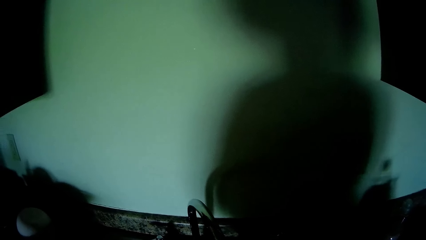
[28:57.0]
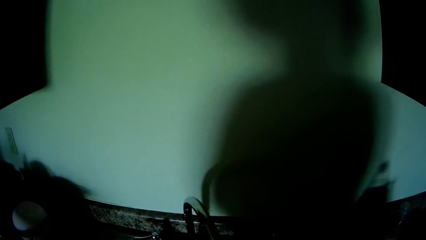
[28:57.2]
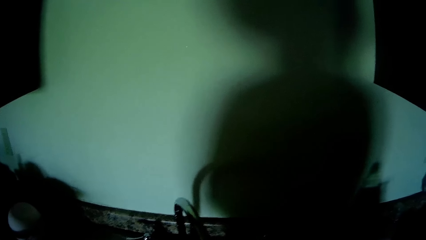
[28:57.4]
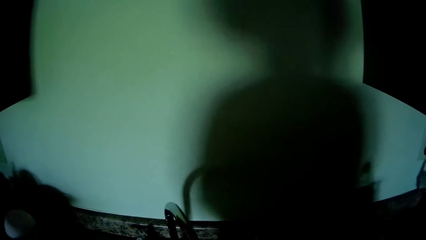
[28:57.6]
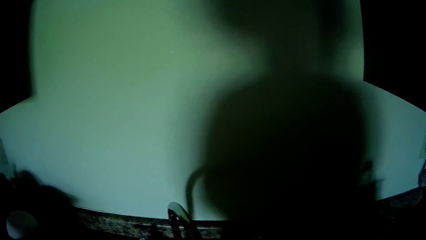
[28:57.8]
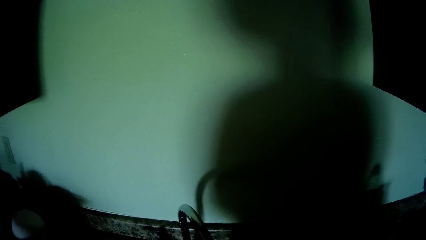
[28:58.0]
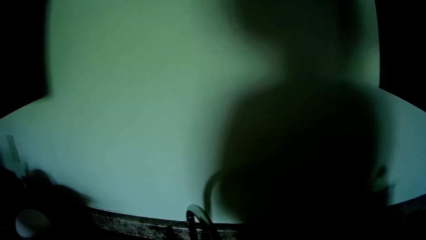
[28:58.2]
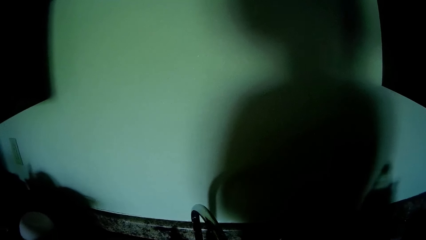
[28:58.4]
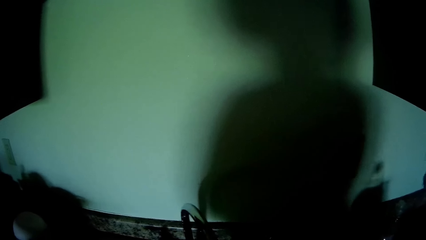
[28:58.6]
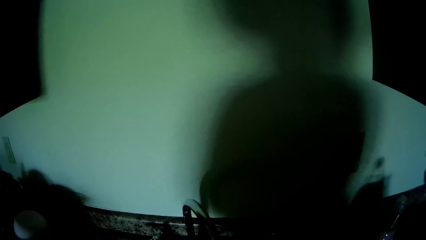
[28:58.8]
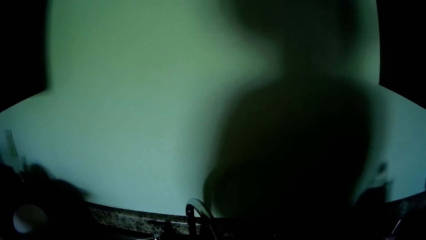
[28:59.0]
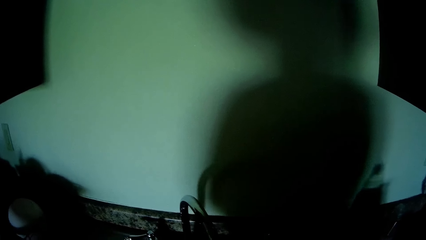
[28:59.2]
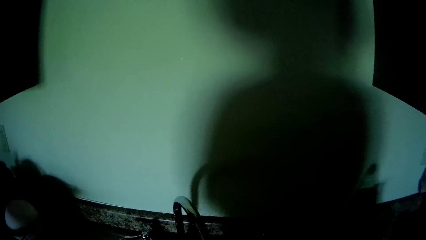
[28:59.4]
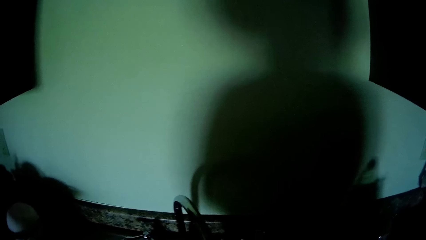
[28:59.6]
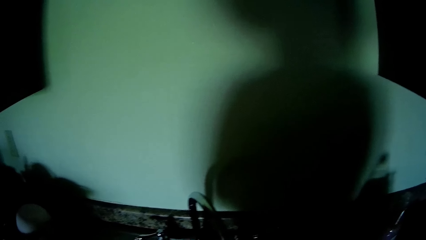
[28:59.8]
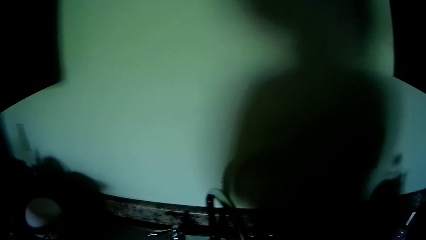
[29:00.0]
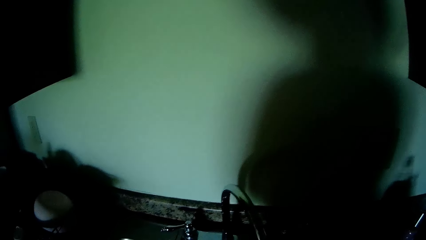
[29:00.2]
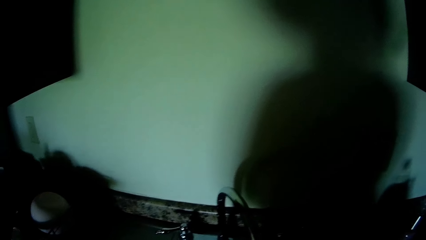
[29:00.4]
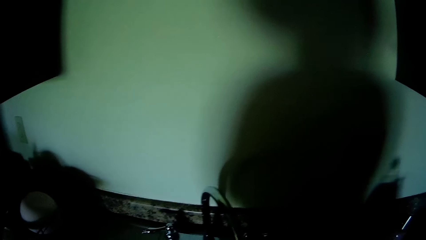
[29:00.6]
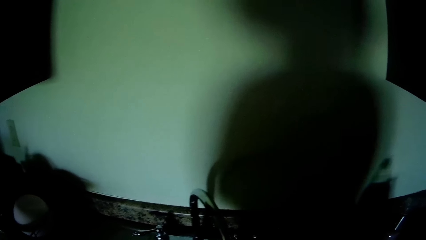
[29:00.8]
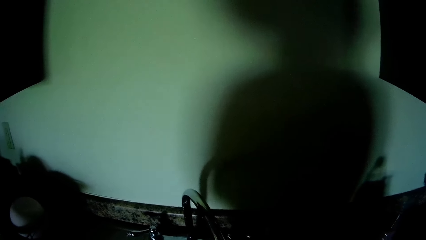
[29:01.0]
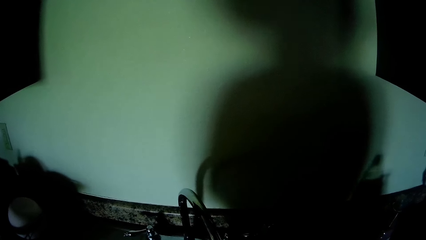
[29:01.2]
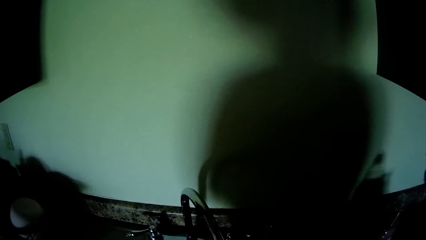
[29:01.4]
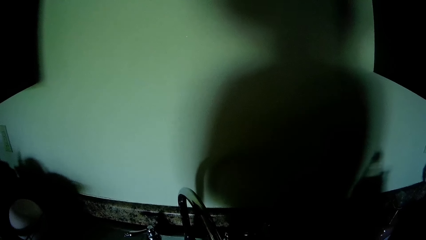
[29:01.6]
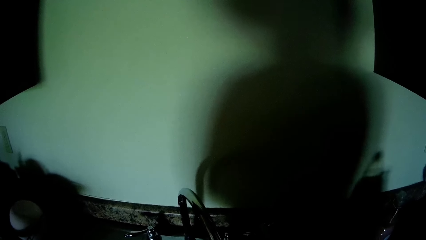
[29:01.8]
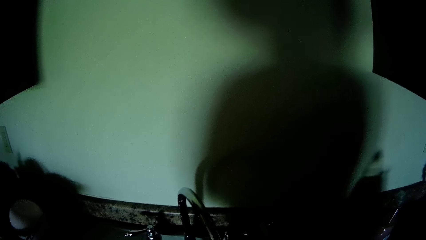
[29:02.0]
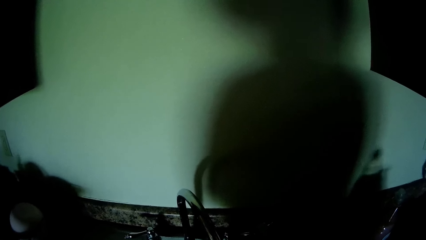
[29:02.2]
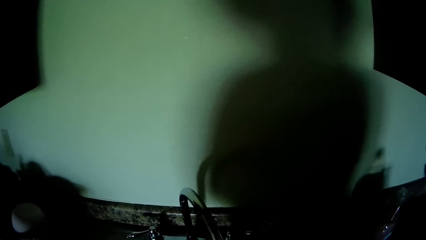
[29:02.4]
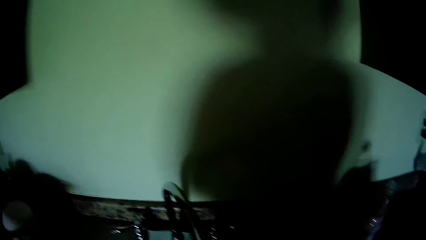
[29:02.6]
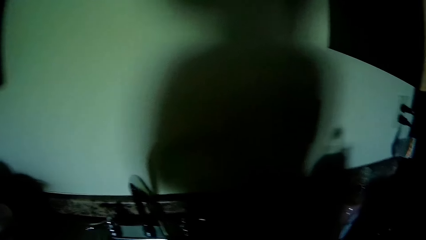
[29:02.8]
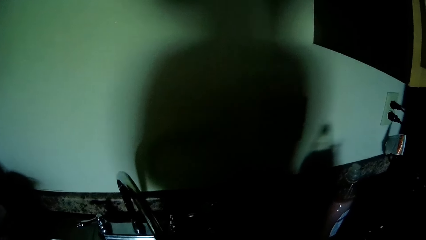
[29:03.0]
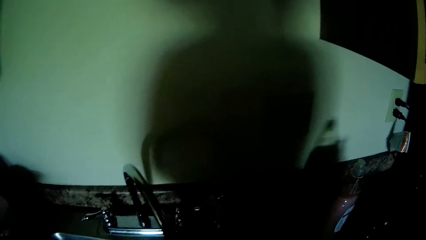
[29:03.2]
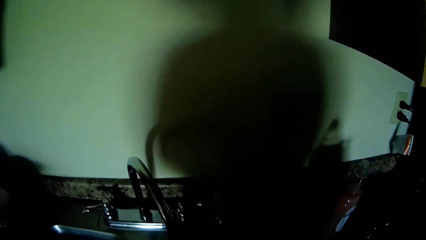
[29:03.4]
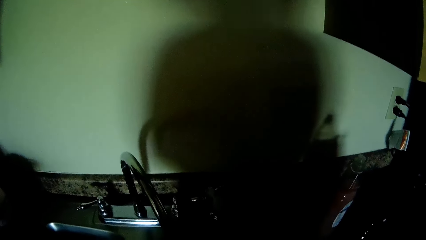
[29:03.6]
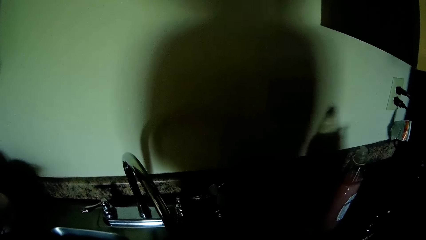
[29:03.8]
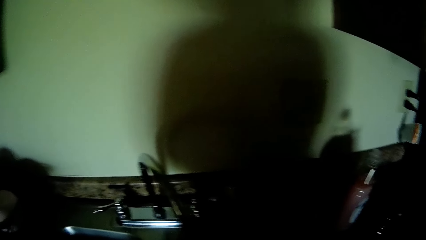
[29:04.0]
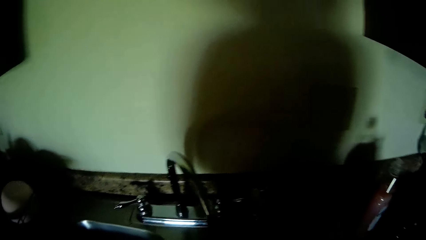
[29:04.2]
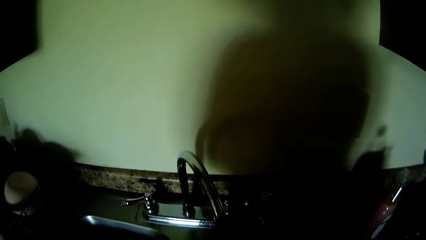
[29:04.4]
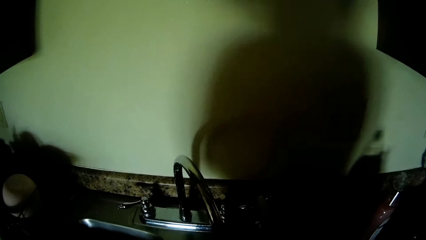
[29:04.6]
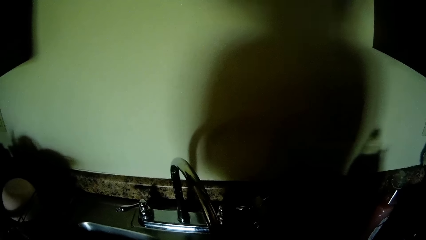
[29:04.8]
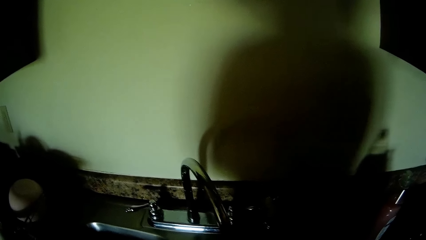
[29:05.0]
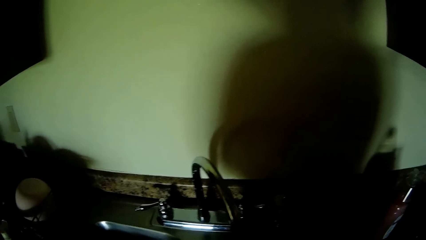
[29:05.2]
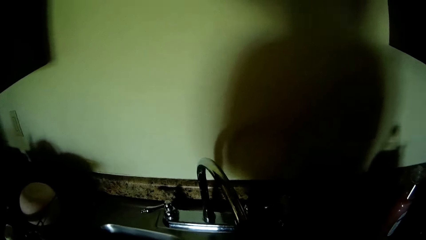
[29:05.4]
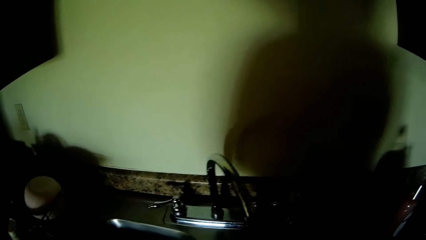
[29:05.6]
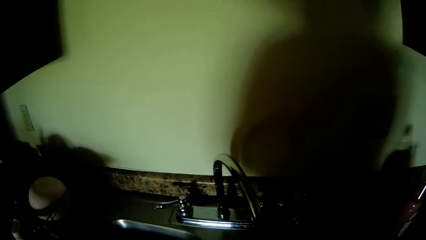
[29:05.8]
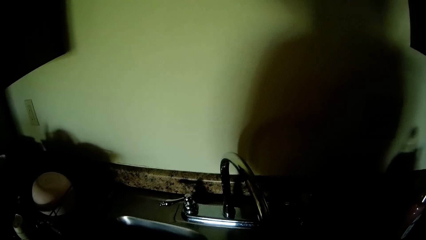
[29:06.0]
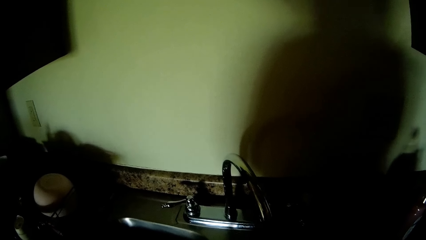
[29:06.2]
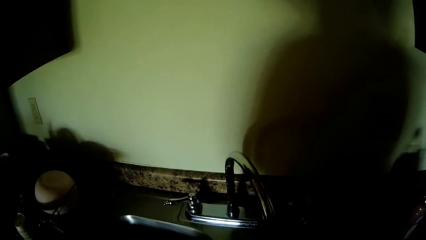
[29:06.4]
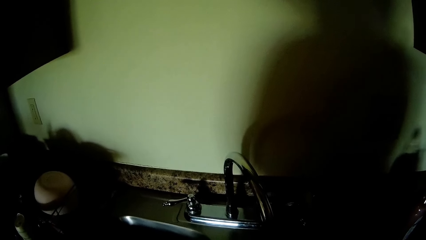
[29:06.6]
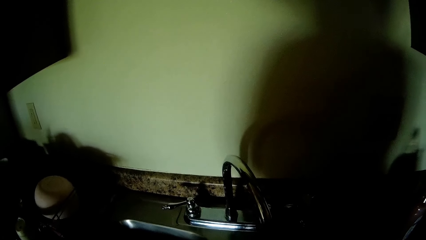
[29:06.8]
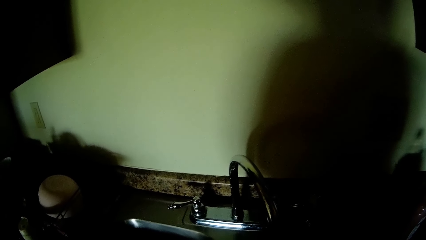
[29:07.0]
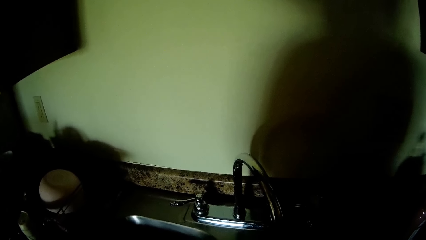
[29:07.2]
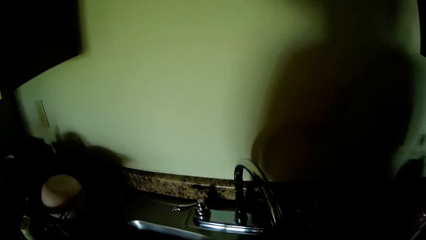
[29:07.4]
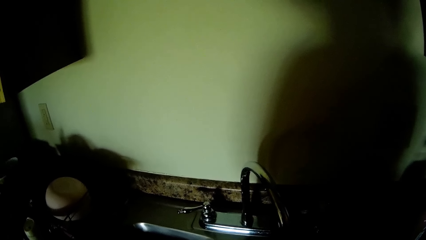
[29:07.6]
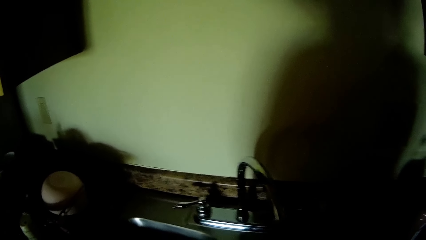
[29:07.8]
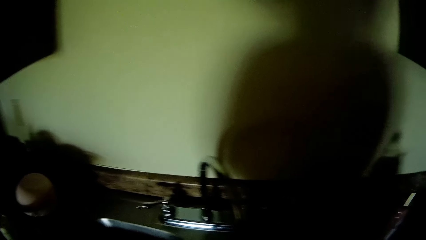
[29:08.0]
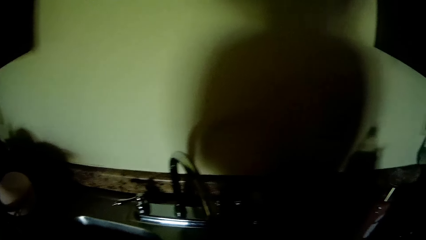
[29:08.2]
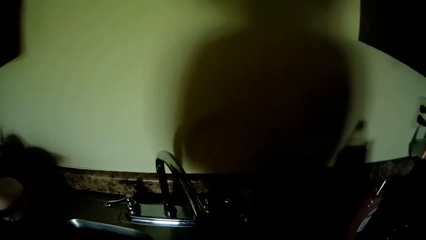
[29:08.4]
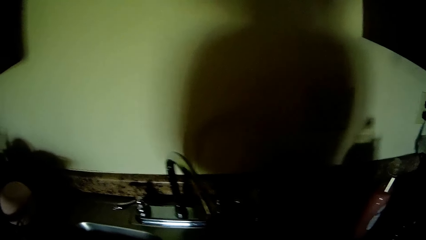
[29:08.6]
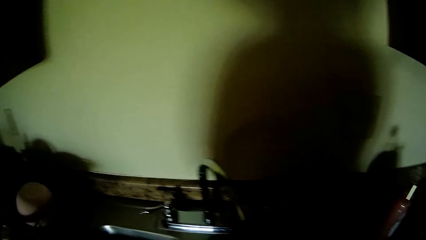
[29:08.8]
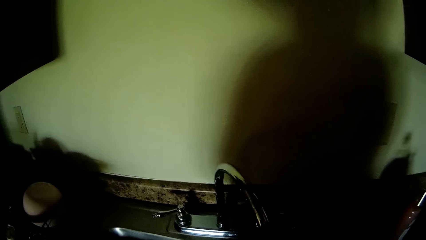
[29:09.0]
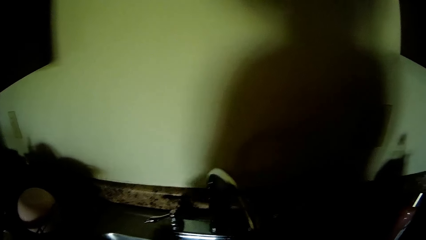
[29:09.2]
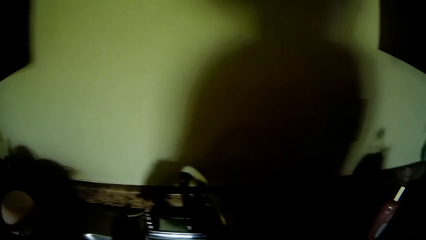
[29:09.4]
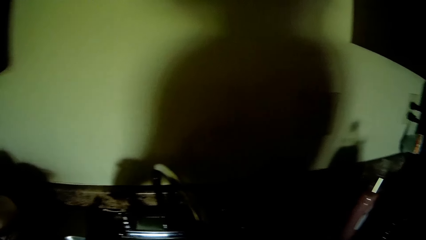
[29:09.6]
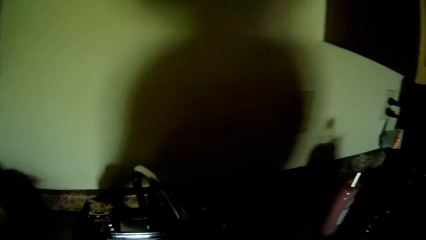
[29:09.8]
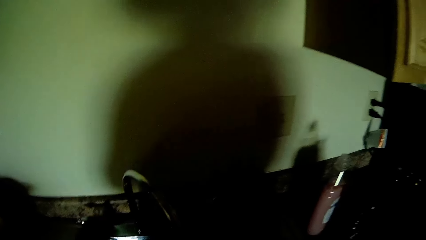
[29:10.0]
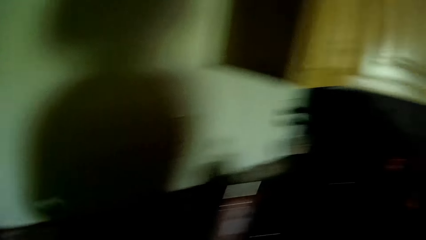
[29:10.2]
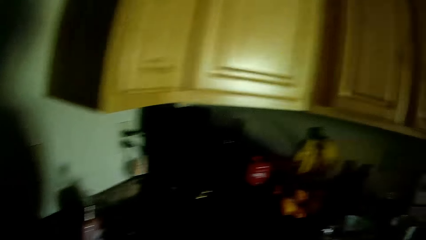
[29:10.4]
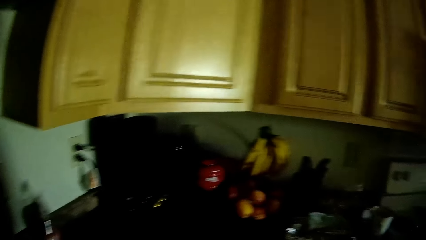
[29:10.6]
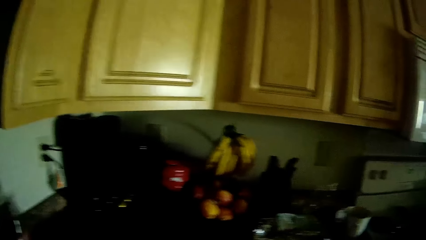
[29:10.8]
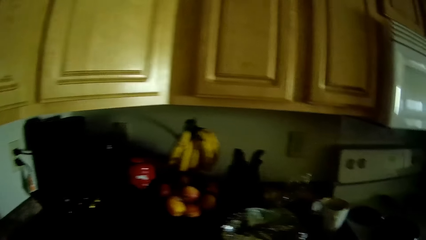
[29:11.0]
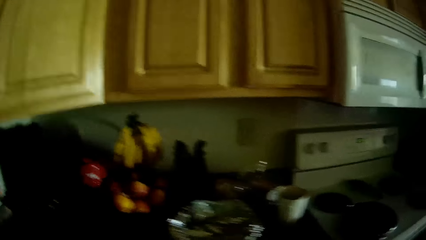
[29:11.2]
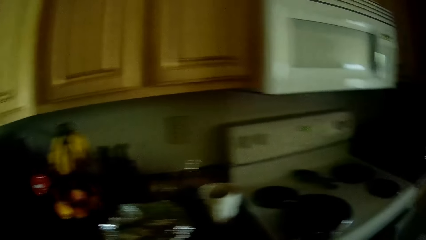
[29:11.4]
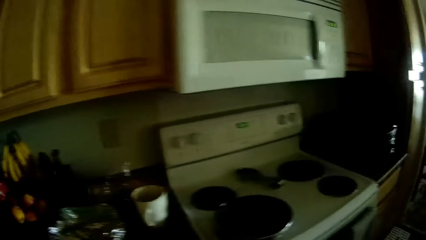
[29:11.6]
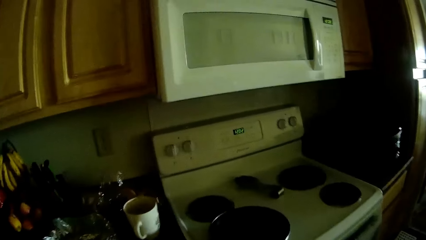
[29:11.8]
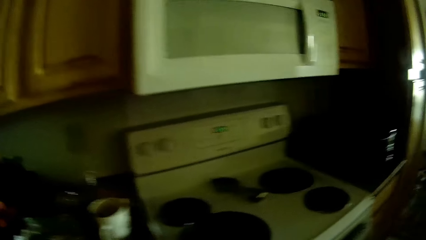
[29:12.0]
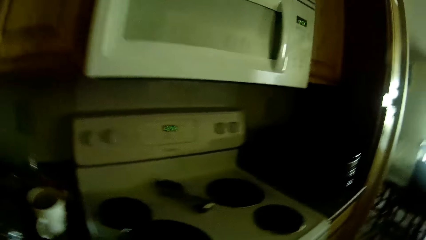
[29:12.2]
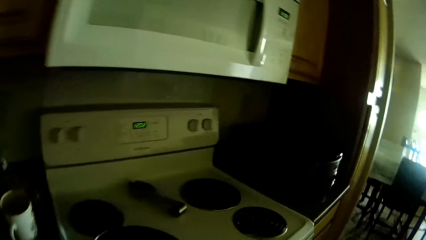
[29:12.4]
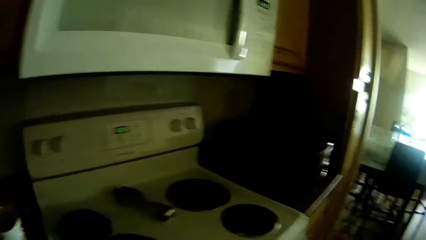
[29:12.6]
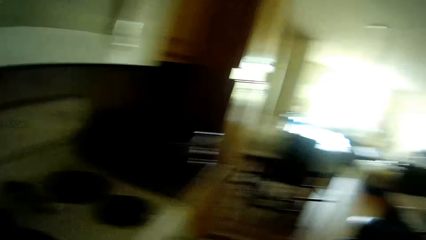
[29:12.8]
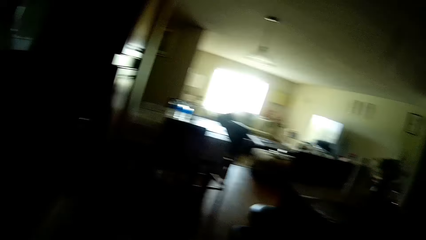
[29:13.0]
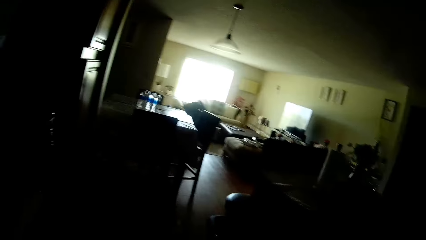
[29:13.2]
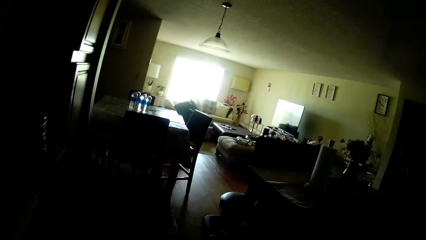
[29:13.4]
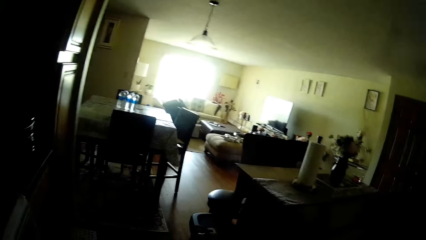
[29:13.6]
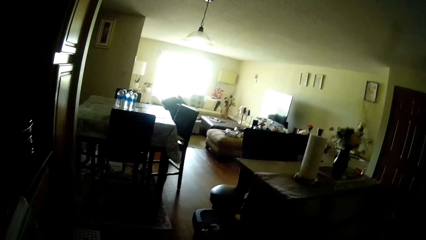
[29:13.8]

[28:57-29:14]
The camera wearer washes utensils in the sink. She switches off a tap with her left hand.
